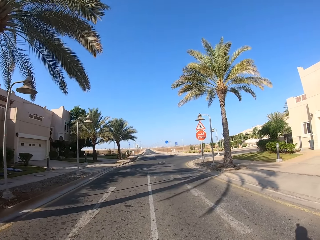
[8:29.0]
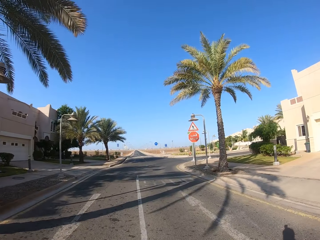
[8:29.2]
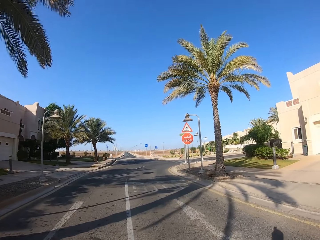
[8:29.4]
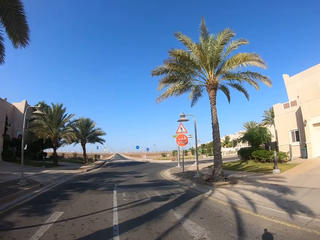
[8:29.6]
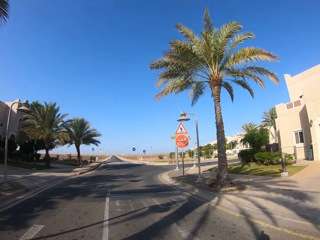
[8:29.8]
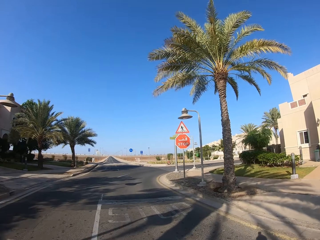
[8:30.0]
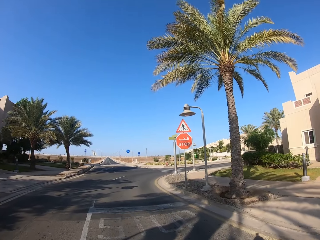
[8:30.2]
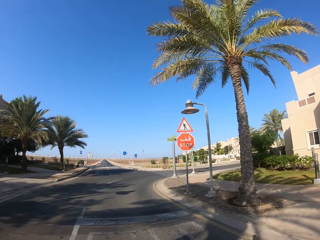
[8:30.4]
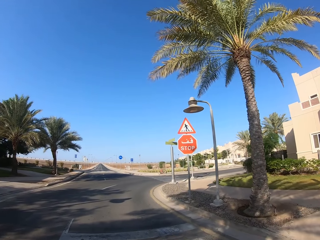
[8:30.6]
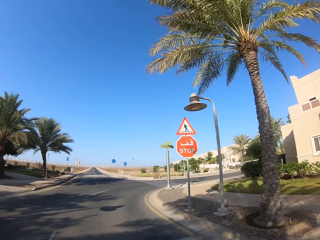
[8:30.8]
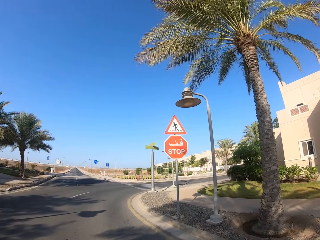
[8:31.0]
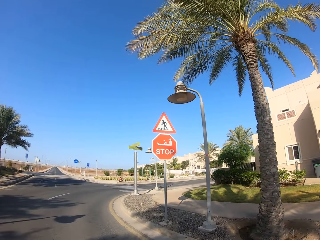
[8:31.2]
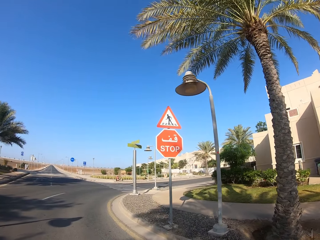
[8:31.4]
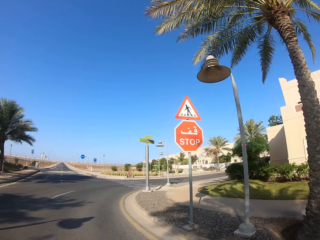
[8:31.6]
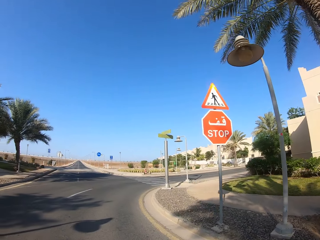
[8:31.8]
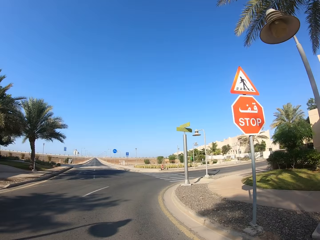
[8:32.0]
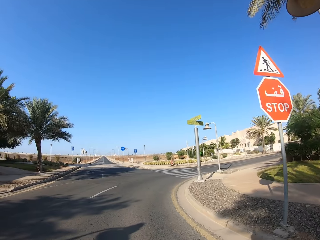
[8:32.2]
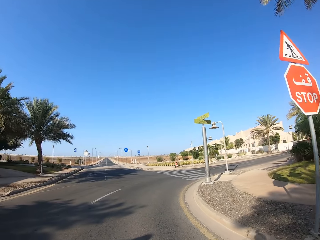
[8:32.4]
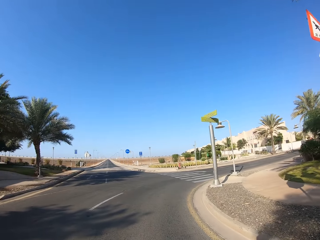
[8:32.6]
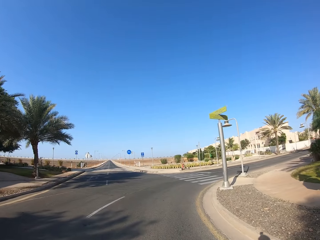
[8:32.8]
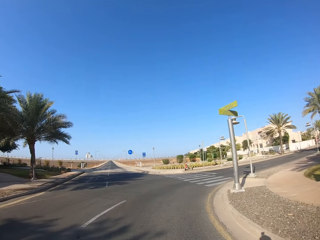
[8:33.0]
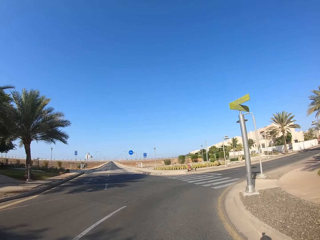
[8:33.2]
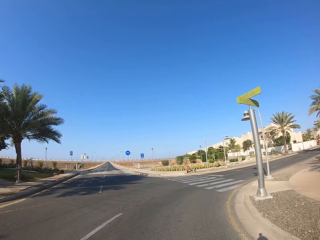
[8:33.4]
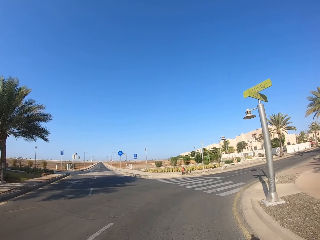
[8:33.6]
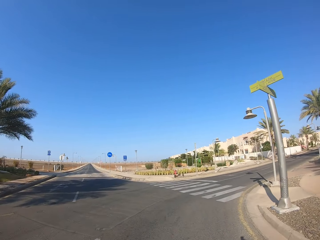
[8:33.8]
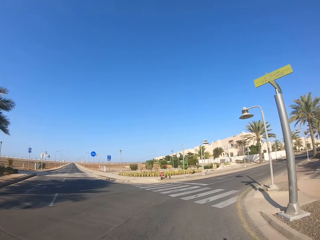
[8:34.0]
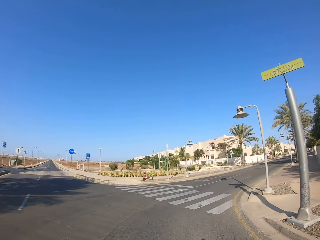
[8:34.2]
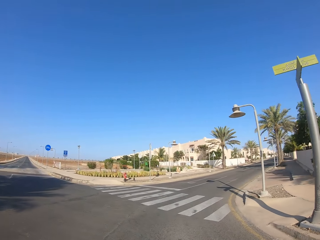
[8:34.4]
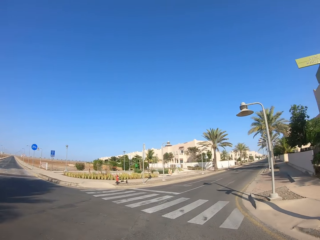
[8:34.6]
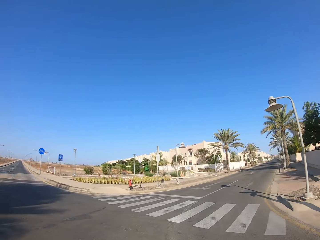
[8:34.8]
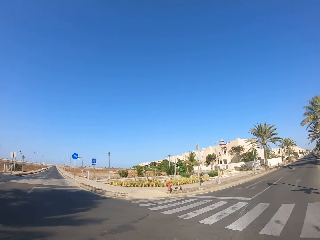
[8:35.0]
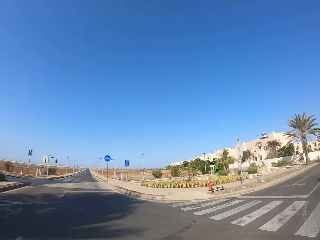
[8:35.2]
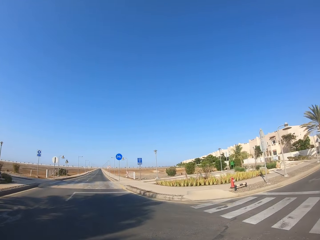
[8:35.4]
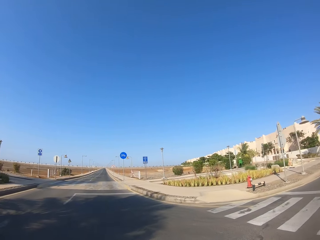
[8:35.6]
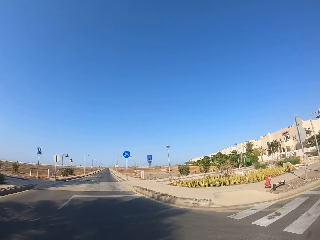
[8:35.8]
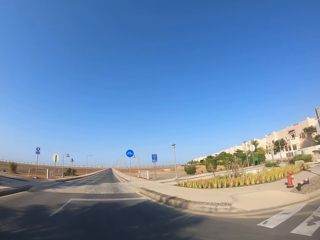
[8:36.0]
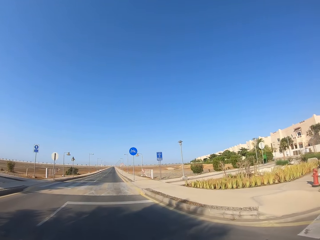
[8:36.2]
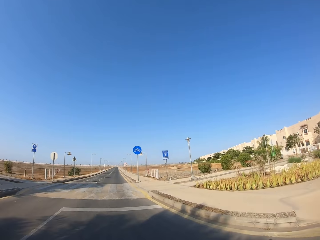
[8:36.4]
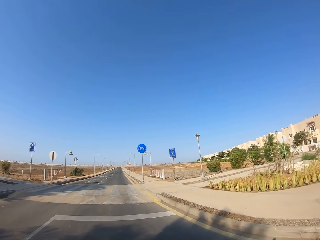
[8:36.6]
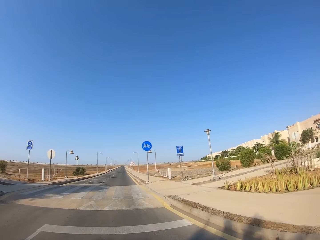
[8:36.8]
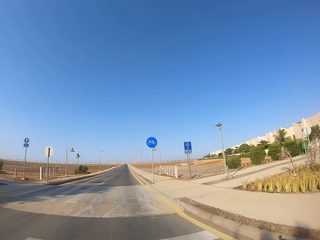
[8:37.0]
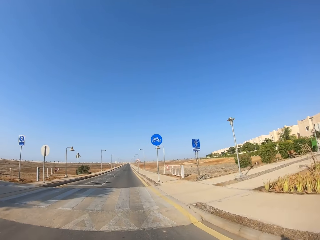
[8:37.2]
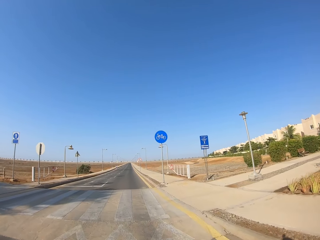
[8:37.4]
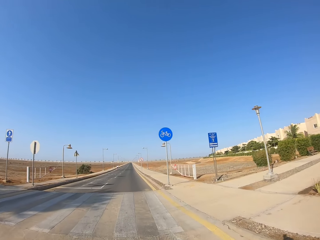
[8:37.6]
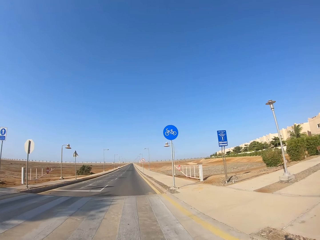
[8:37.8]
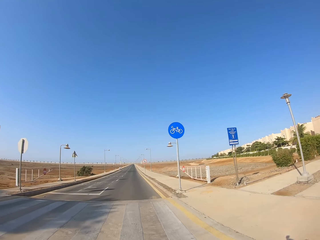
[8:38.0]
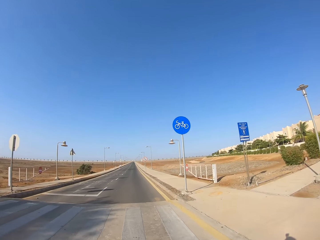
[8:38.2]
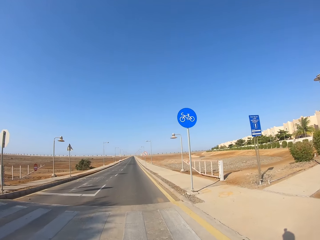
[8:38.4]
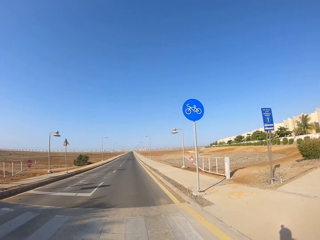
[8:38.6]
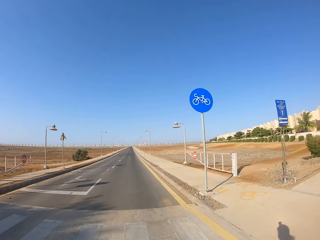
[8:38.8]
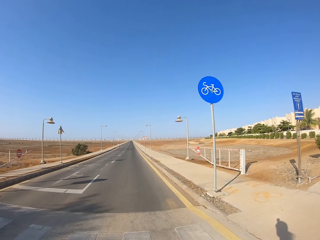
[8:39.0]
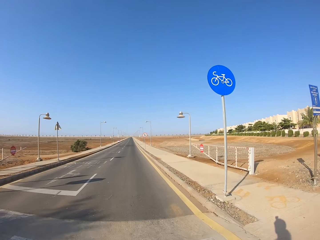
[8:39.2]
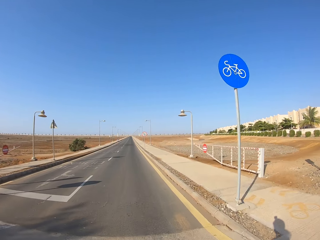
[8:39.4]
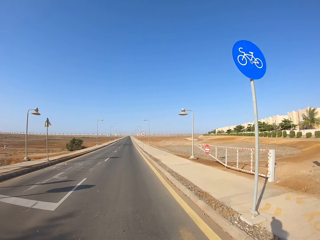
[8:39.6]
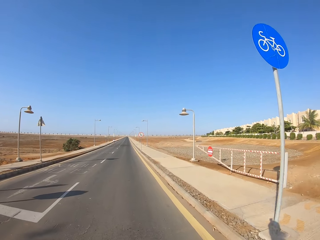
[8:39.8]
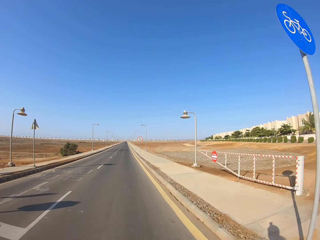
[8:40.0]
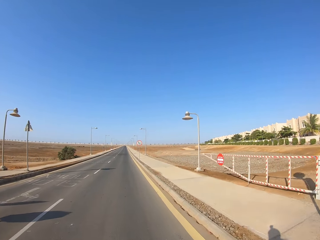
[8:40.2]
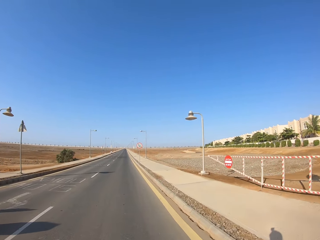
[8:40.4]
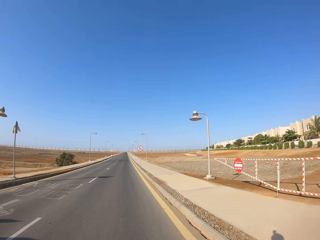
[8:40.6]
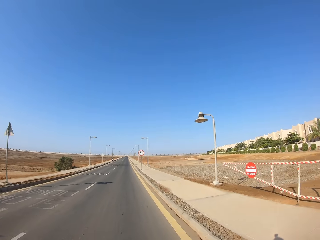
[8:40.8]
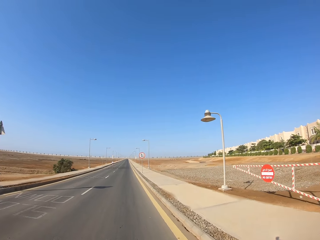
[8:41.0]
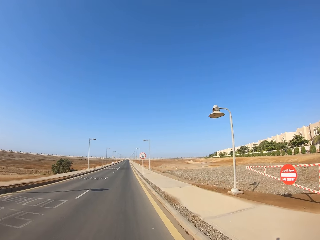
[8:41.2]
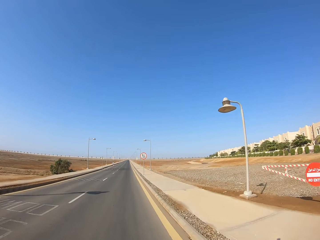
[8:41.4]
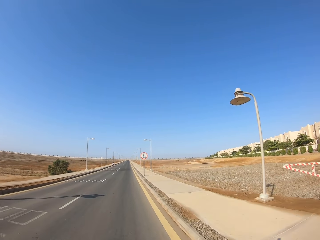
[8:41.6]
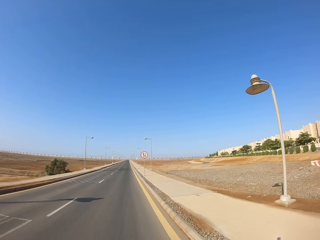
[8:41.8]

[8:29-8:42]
A person rides a bicycle. The camera wearer drives on the road. They look to the left. They drive on the road.

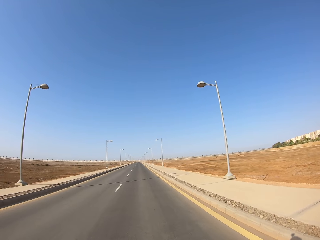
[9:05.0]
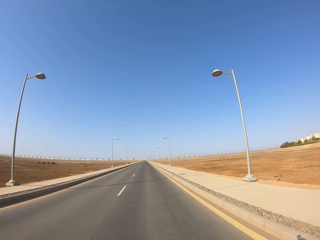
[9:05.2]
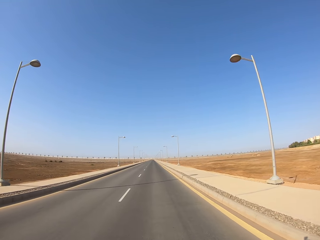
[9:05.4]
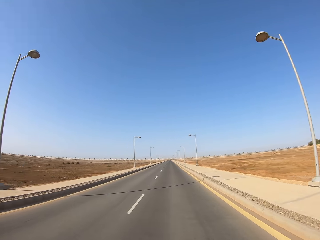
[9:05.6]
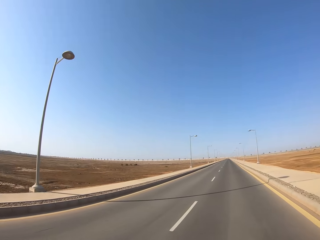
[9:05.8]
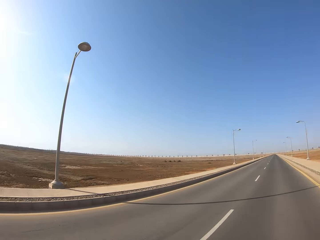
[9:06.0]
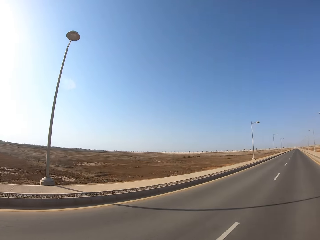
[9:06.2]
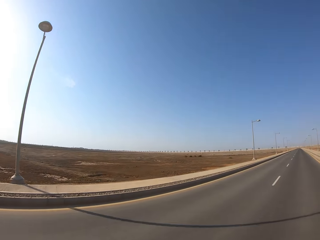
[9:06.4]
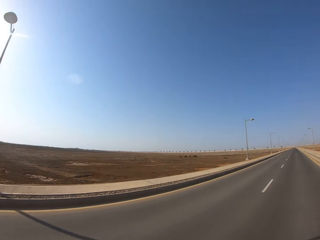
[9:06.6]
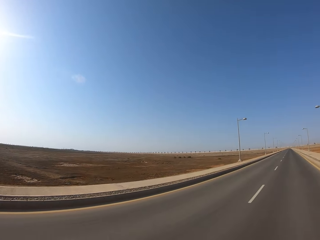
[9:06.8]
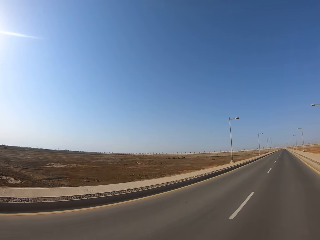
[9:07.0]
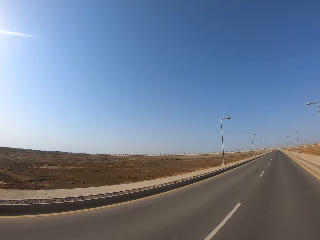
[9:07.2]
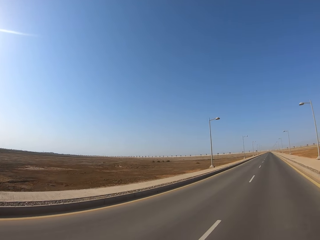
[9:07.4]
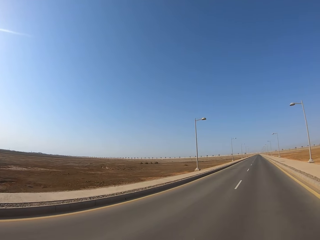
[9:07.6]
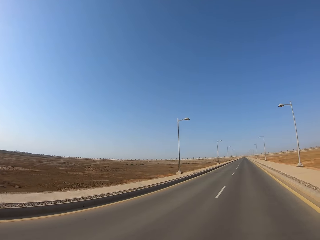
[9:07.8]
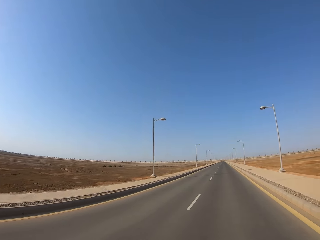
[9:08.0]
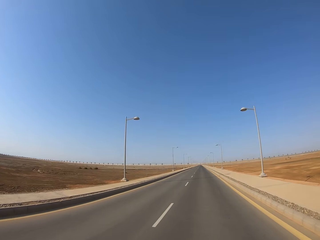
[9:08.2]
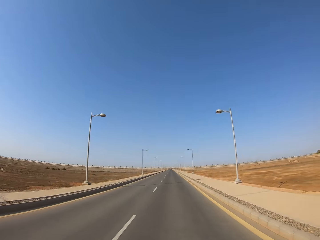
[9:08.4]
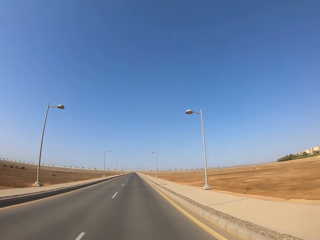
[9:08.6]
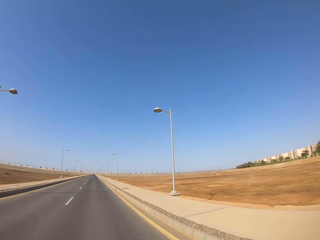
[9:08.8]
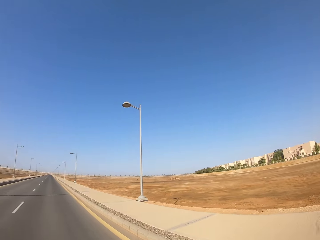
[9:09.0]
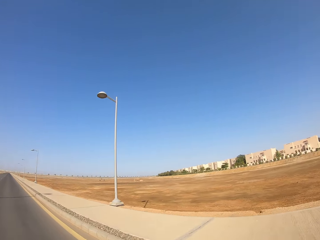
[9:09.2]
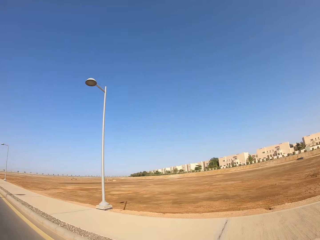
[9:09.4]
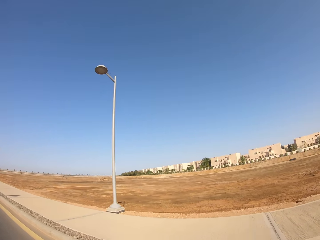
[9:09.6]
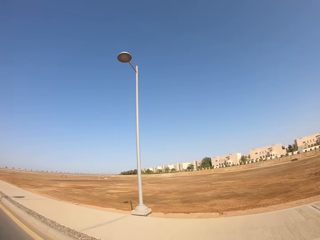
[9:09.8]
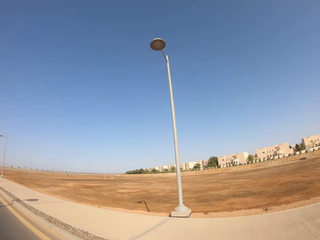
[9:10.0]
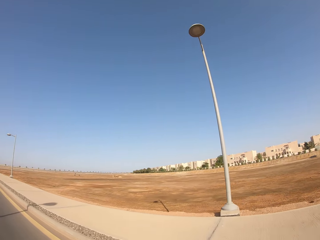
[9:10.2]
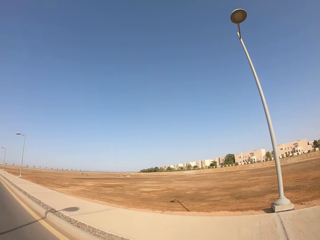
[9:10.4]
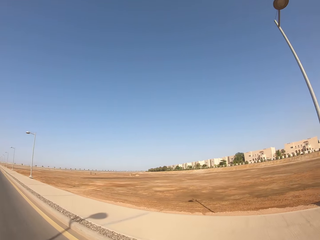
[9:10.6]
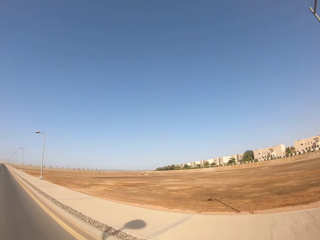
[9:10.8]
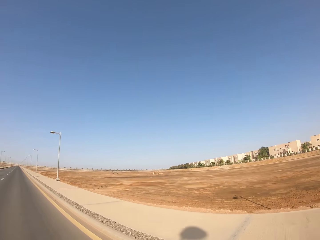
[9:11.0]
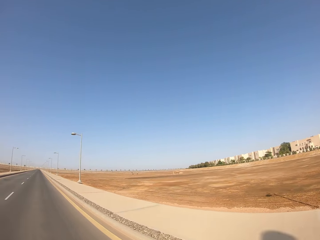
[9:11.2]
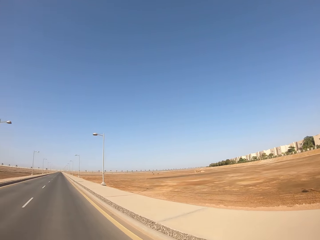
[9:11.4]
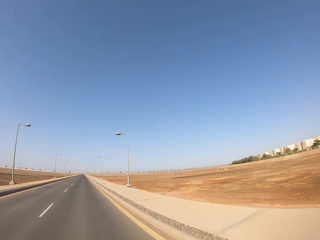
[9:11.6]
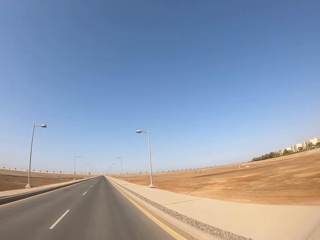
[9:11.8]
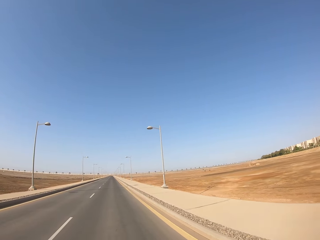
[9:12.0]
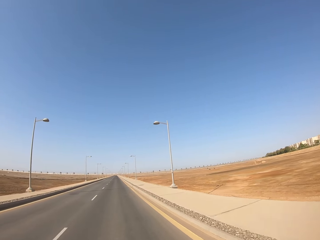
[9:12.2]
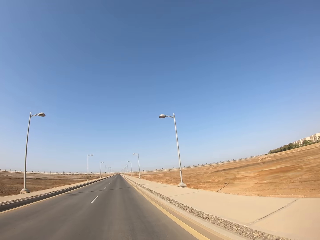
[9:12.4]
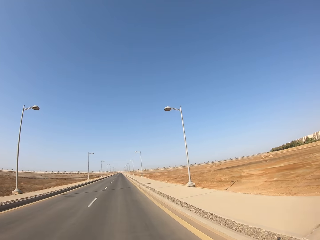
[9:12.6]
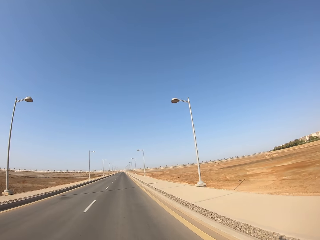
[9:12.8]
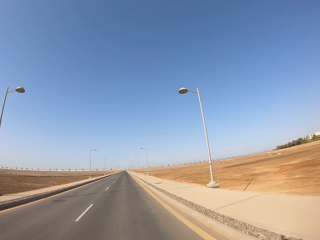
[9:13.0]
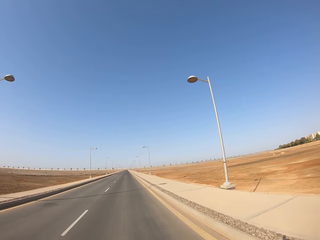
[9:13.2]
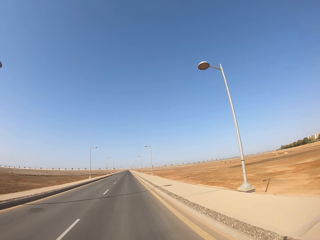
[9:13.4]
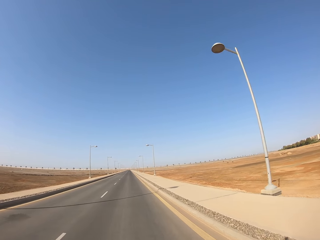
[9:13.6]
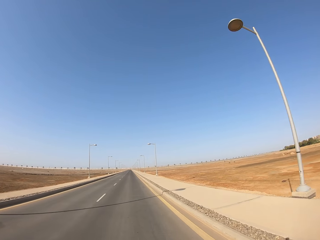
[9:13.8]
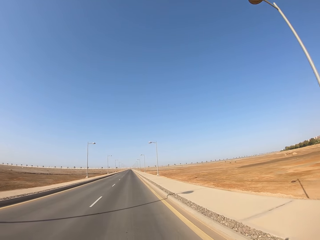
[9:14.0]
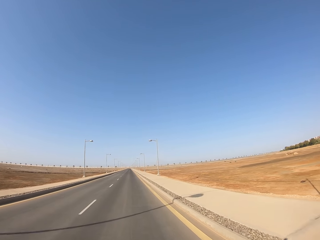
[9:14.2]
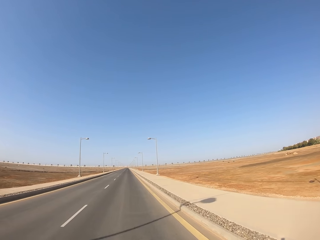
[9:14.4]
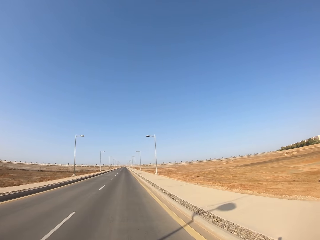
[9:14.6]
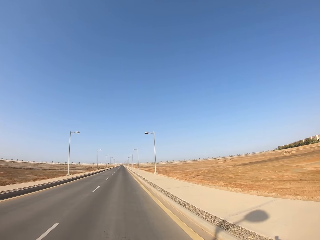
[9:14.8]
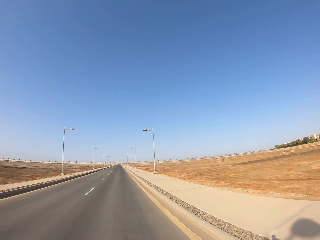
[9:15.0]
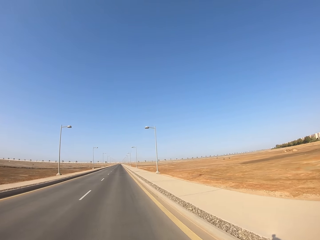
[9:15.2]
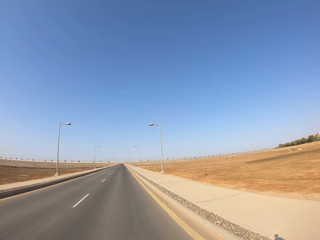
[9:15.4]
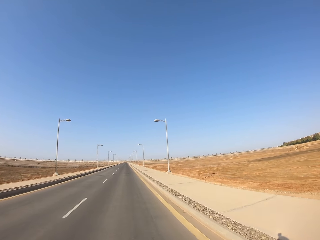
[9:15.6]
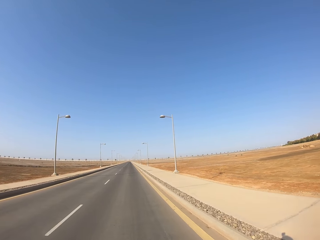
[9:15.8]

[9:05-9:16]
The camera wearer looks around the road. They drive on the road. They look around the road. They drive on the road.
